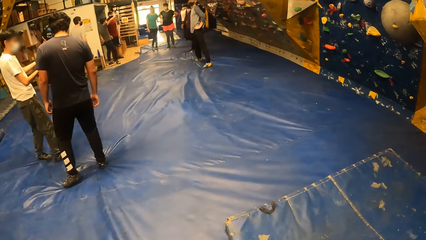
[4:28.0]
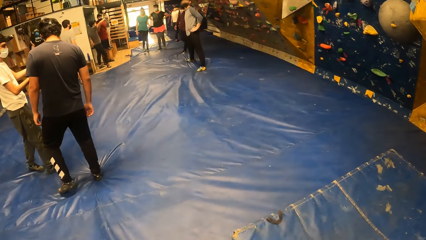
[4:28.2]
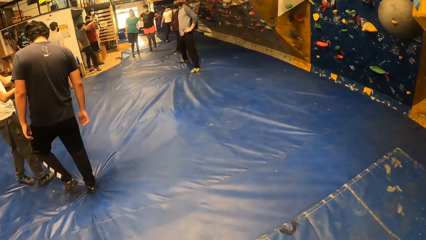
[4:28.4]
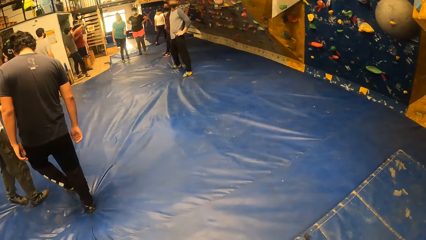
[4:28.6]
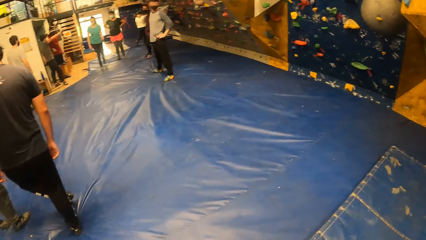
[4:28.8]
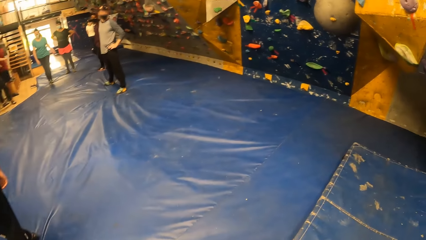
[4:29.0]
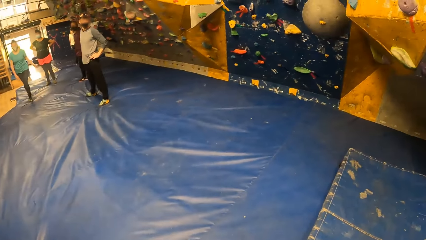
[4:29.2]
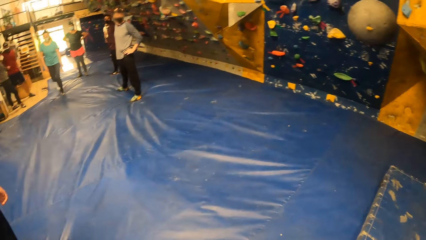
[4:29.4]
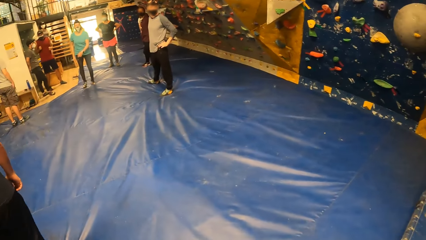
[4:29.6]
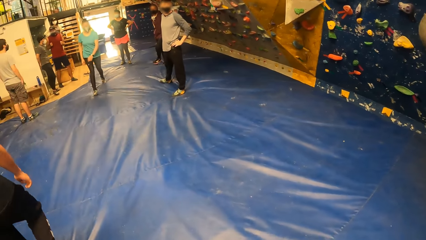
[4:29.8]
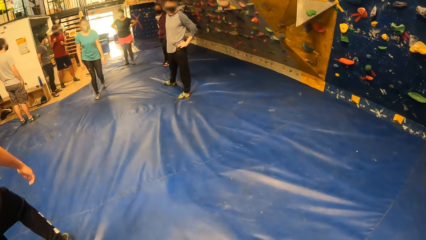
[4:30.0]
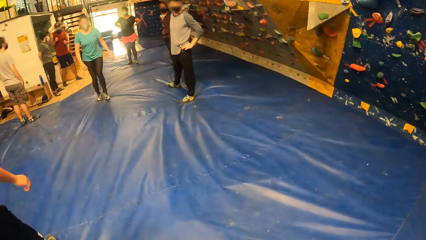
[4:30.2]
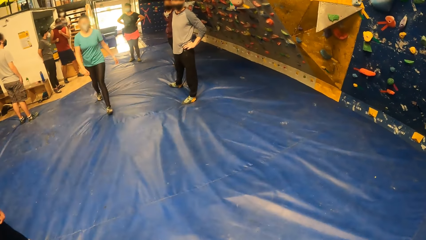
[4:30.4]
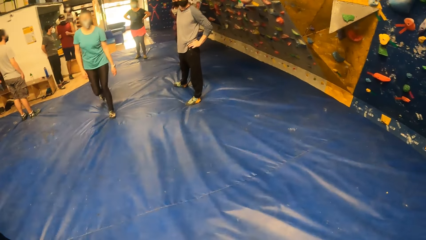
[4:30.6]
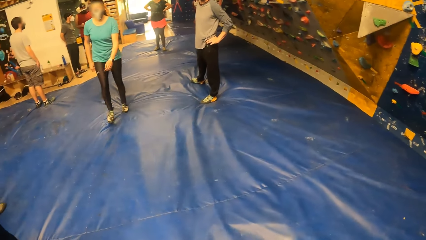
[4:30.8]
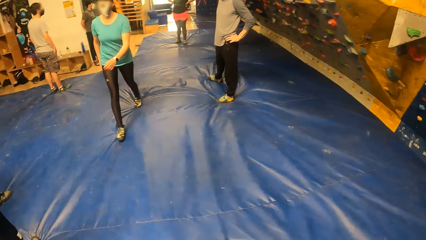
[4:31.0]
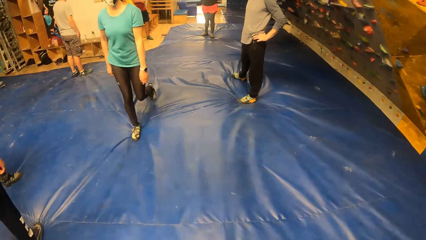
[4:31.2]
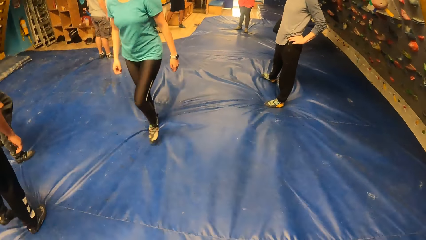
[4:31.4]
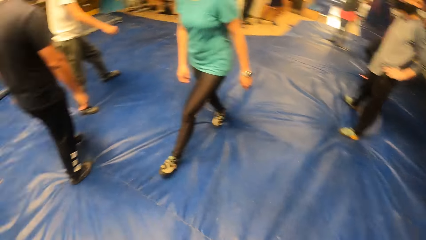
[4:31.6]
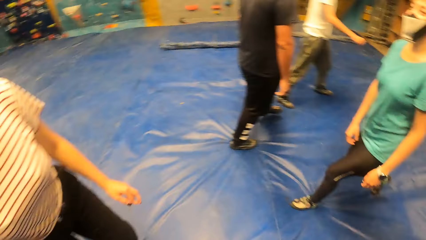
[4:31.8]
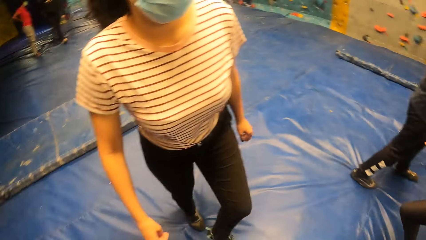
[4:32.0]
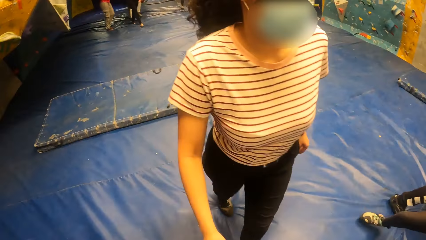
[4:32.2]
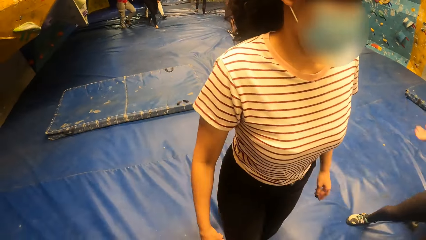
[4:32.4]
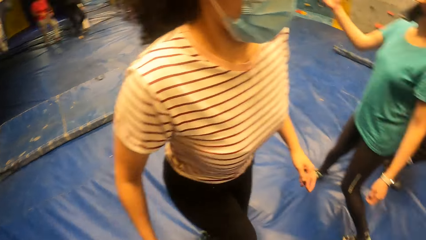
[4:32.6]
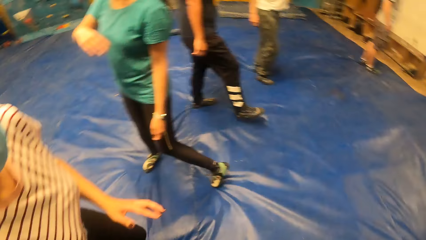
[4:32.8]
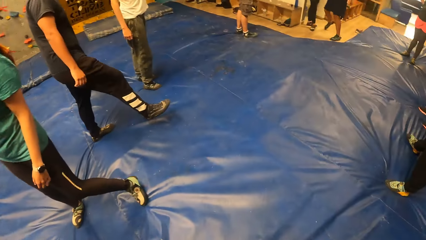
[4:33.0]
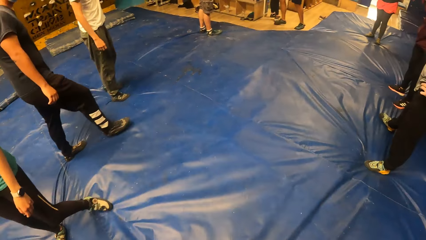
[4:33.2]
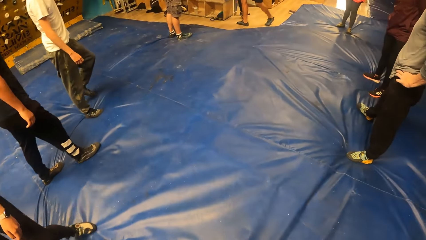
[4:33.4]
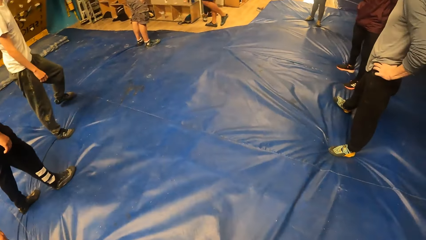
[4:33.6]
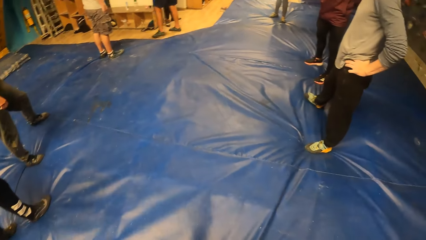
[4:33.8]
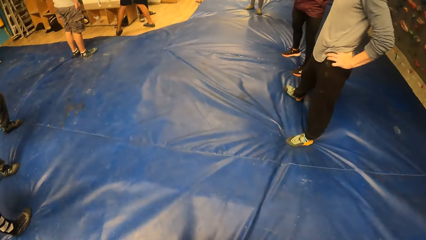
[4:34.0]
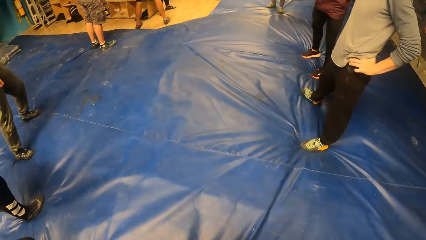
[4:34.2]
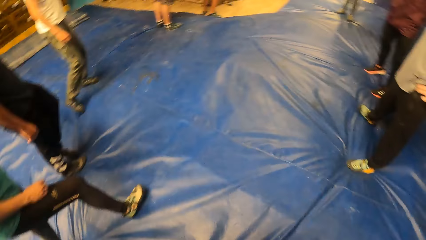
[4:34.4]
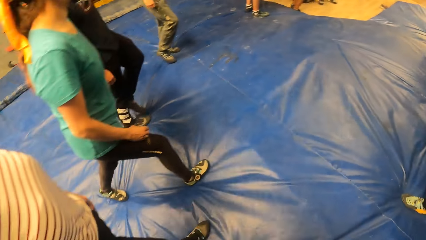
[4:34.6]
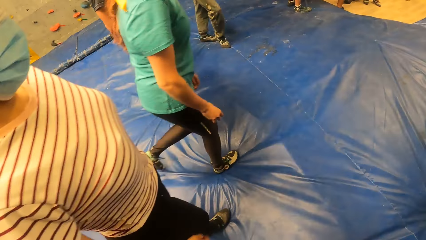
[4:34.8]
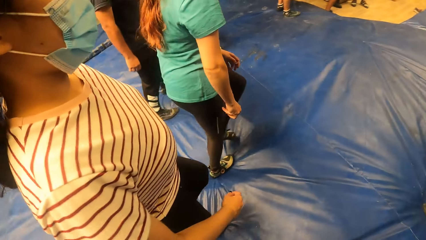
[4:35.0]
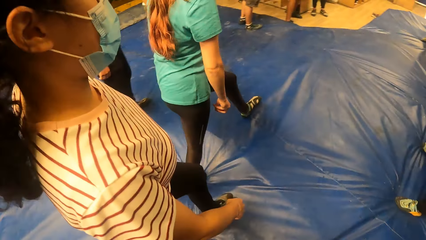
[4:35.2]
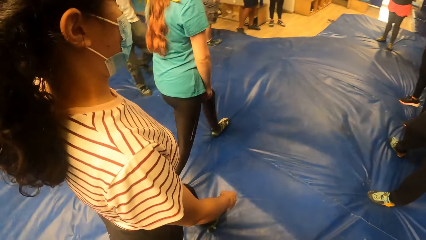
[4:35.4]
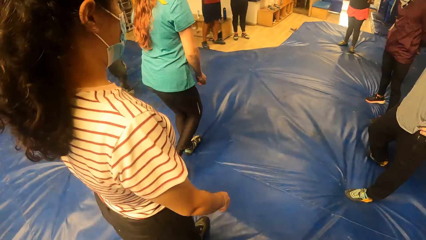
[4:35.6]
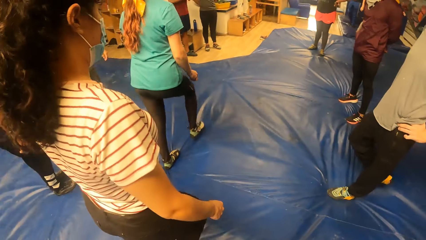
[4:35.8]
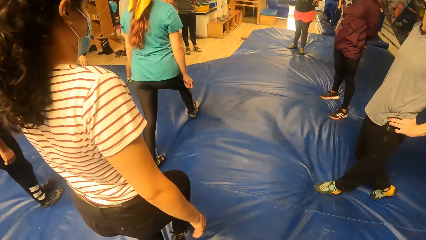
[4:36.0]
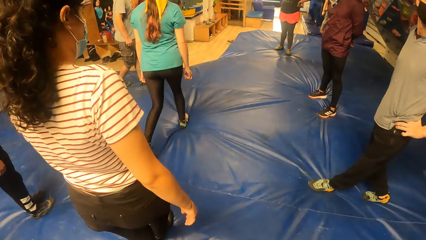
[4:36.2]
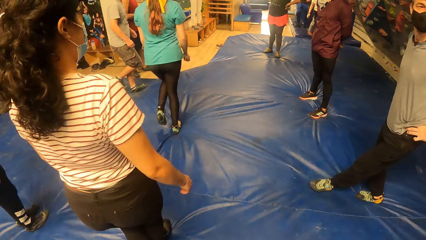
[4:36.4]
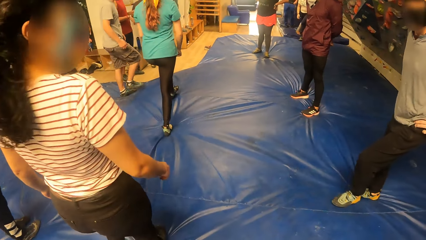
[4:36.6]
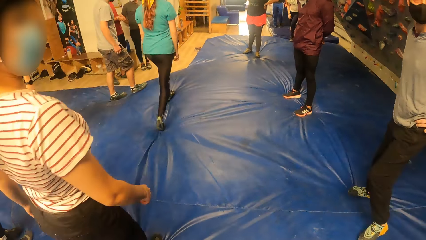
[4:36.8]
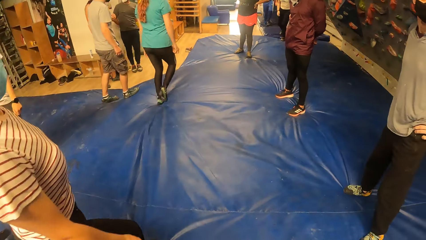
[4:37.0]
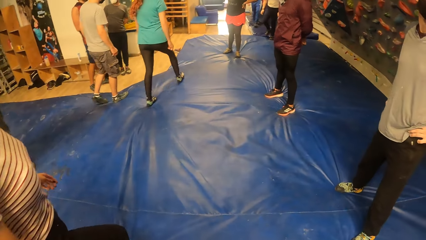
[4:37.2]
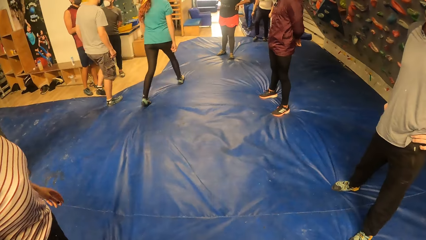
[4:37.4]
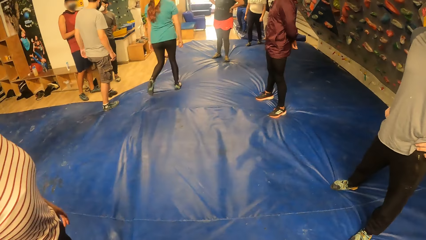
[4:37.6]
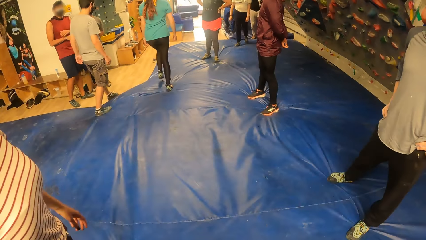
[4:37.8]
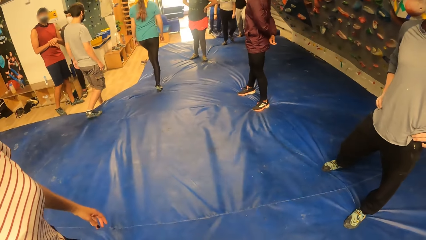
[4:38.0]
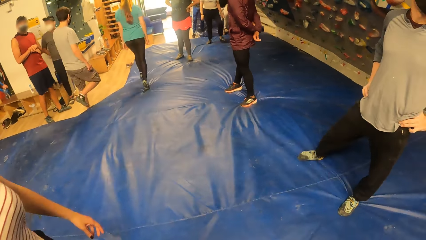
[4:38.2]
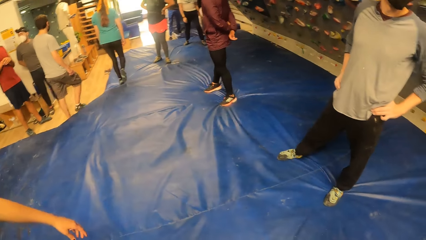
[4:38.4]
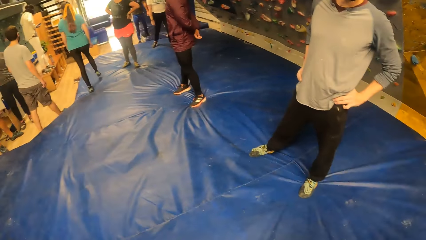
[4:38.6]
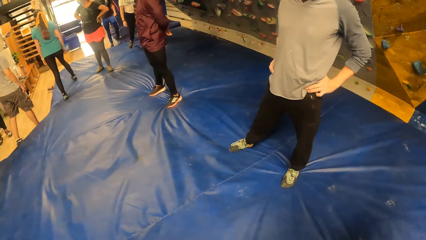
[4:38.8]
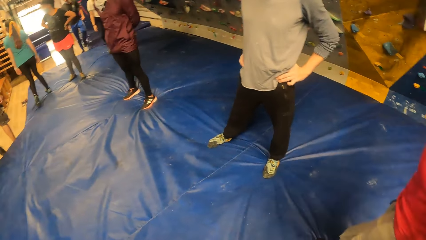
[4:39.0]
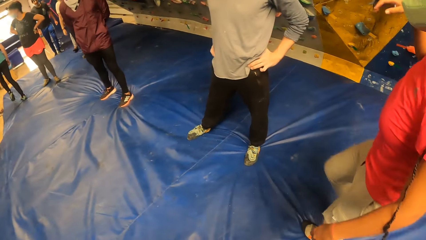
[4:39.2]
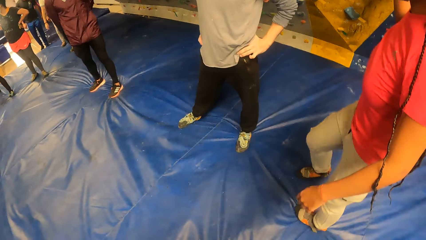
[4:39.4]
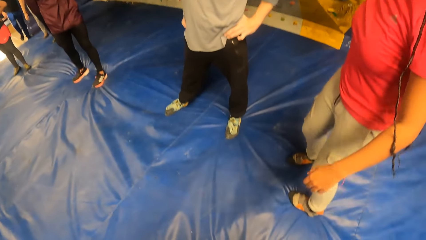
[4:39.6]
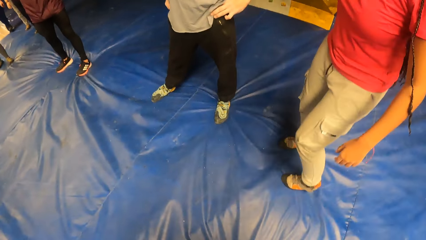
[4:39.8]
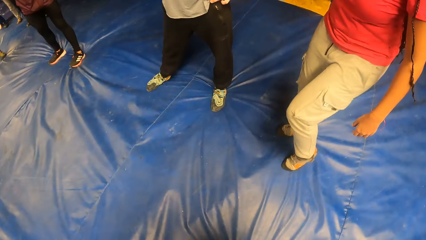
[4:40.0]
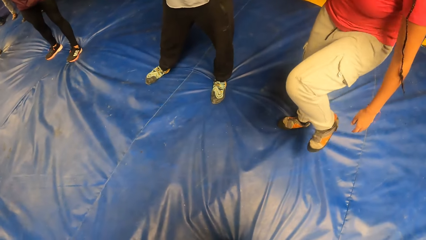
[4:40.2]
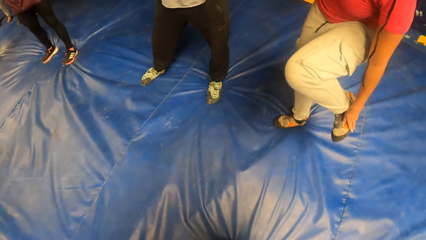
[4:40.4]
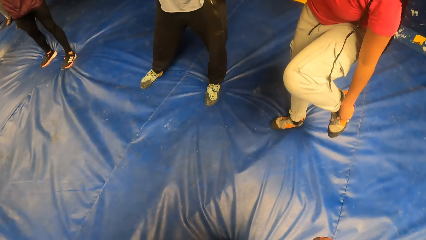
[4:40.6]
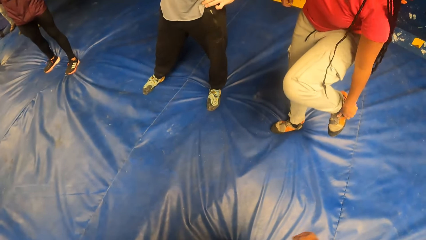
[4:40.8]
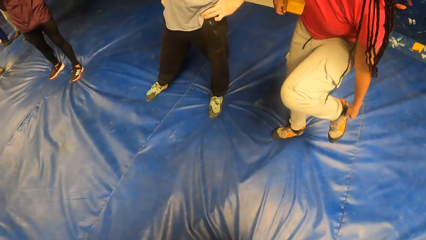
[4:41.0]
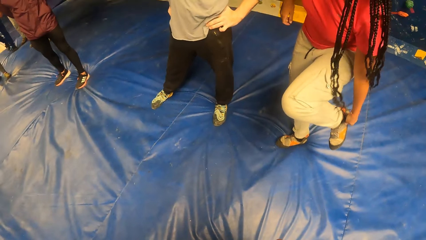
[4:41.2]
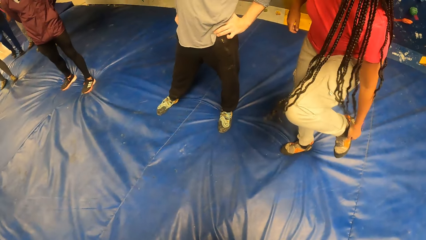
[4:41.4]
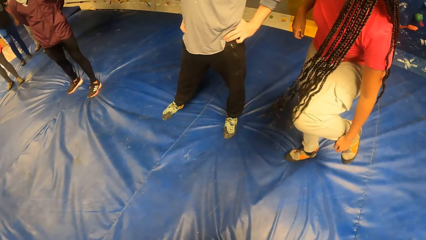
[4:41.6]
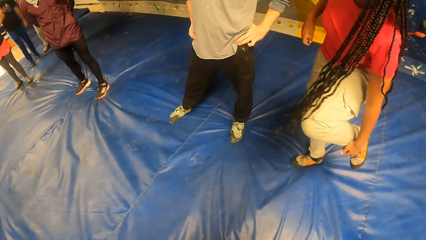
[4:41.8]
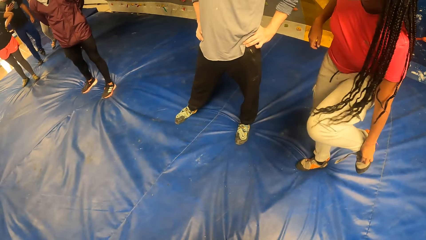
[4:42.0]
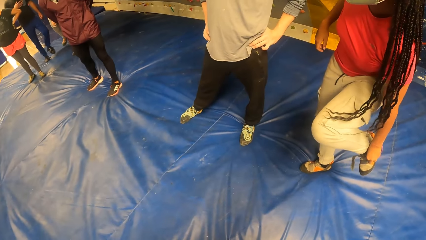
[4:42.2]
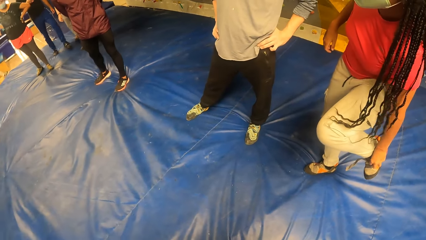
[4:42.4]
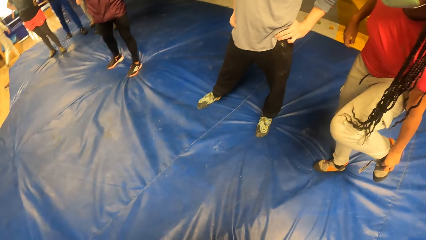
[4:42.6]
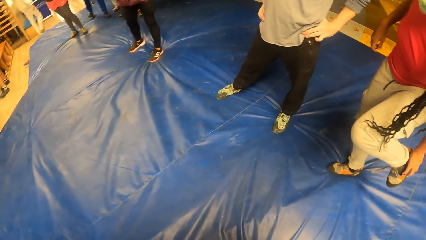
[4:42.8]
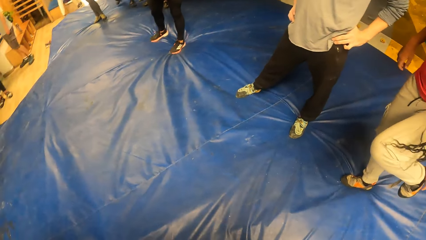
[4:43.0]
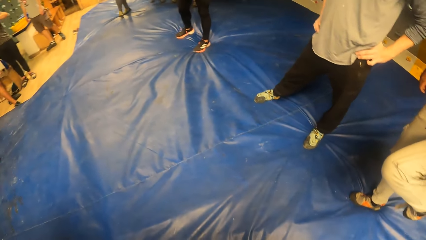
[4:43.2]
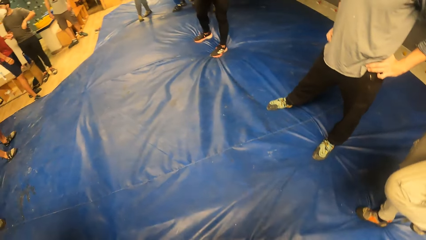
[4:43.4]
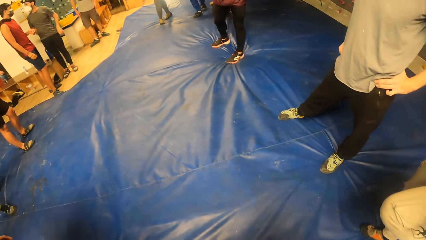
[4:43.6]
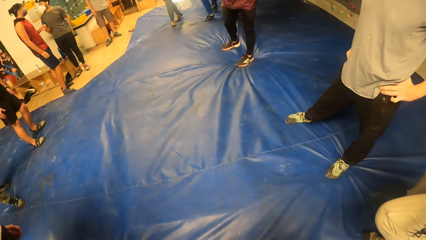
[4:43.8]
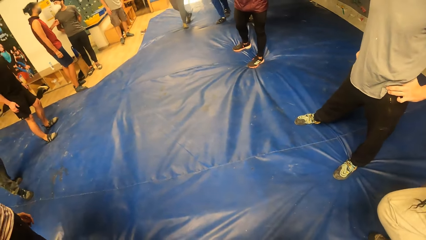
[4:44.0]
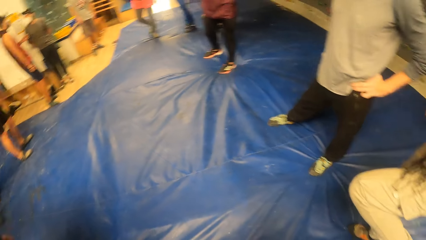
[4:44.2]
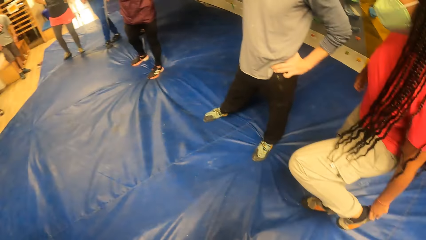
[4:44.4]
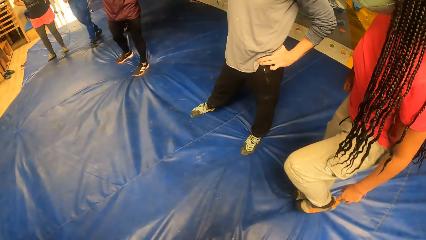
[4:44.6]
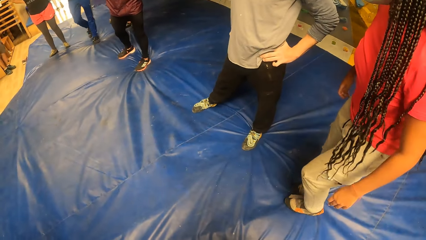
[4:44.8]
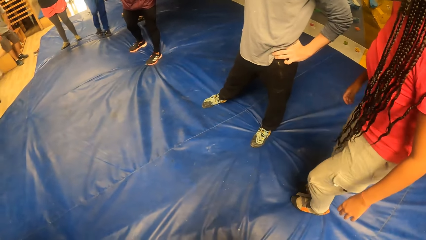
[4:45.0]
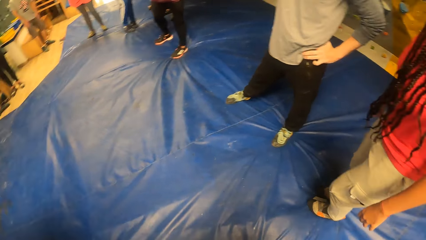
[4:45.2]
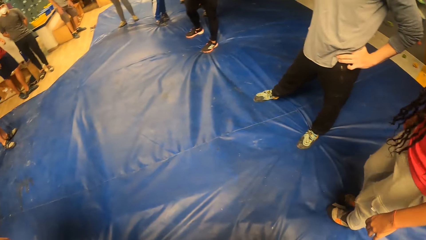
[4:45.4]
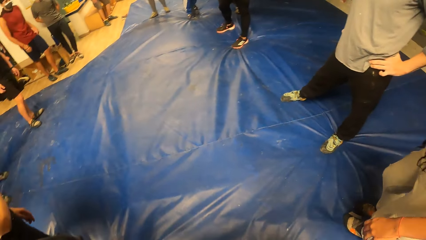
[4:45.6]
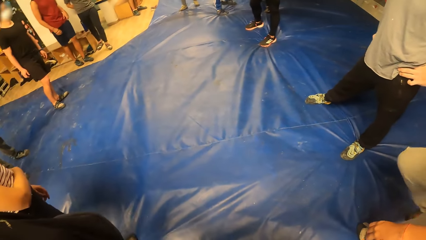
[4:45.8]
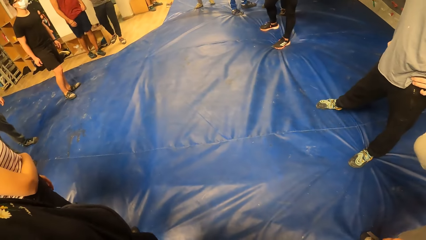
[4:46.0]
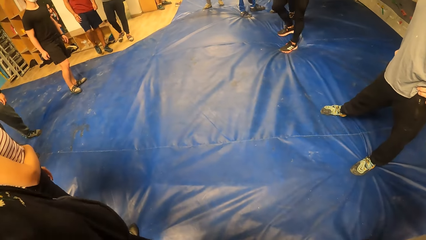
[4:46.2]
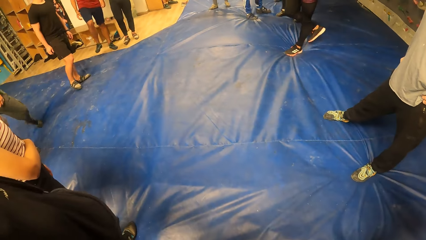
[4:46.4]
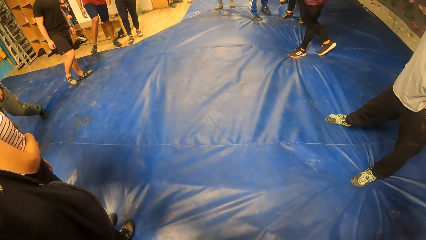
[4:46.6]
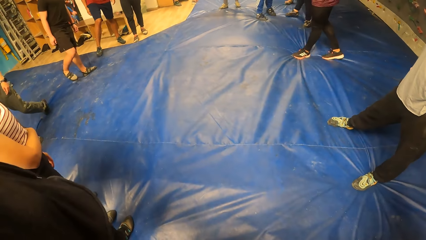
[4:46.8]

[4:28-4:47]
The camera wearer stares at the foam mattress. A woman adjusts her shoe on her left leg with her left hand. The camera wearer stares at the foam mattress again.
